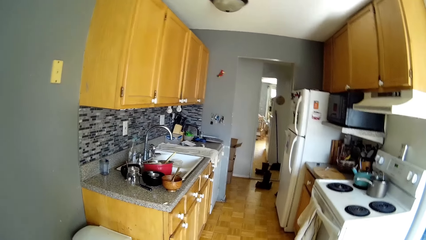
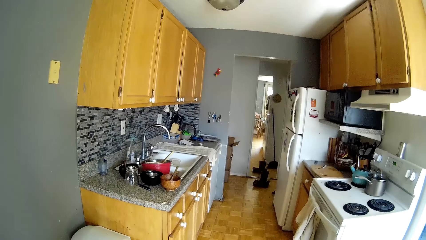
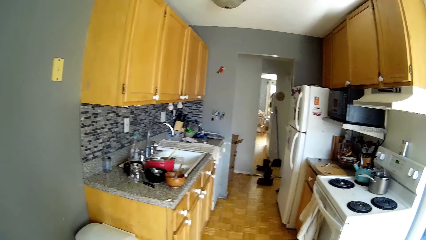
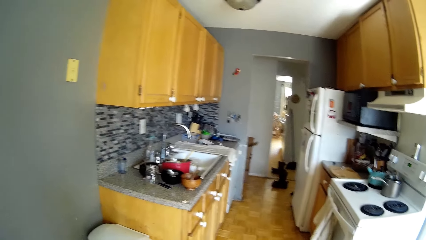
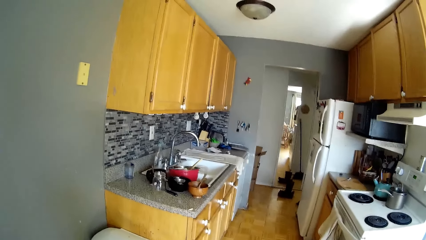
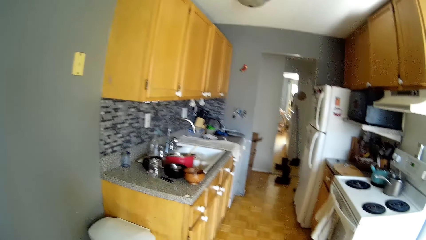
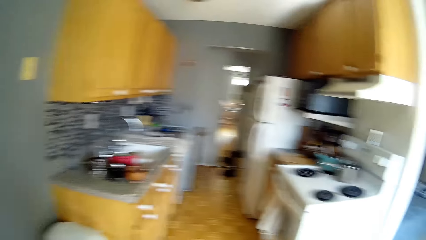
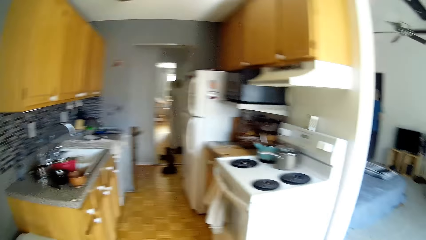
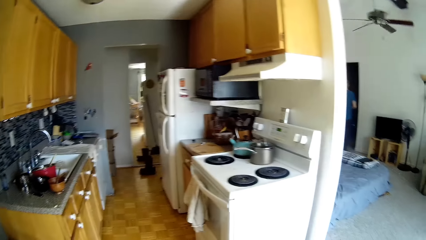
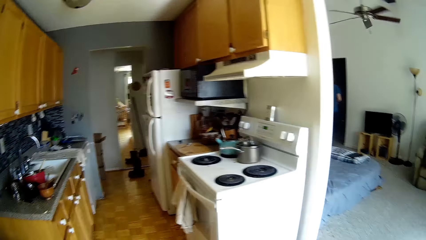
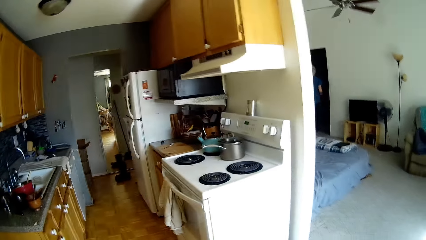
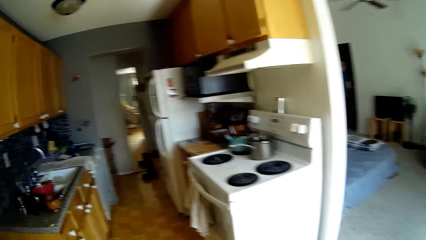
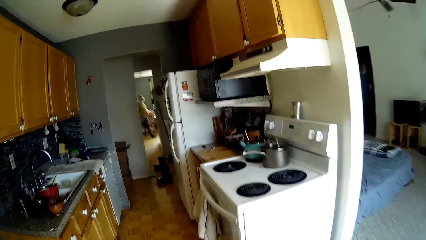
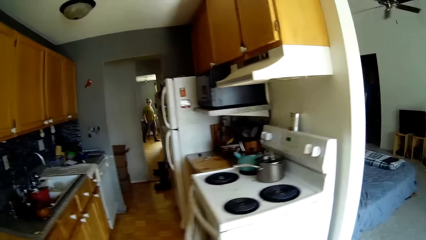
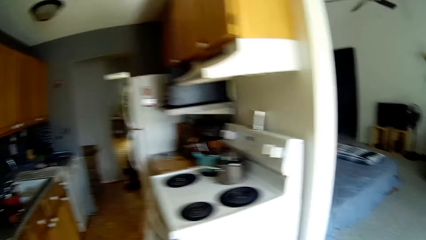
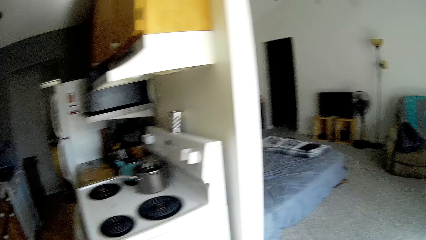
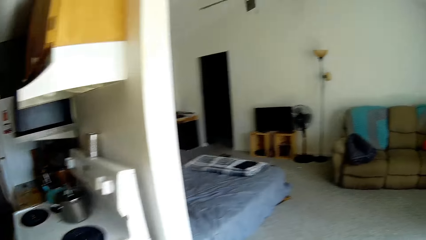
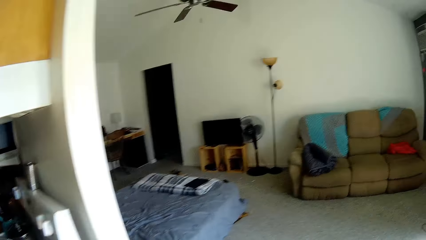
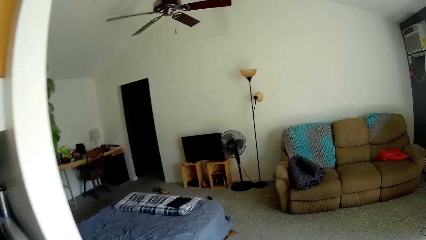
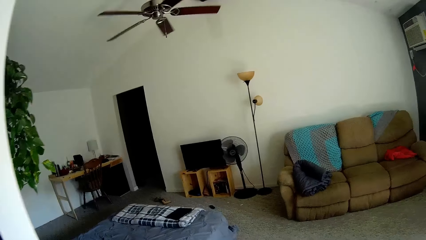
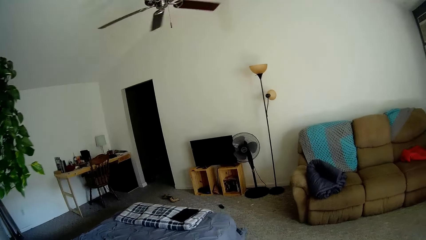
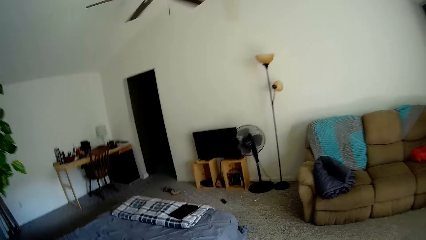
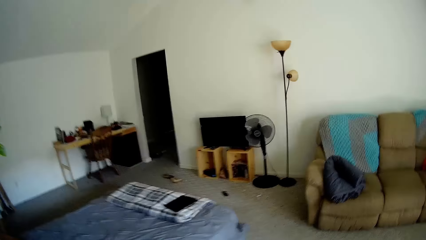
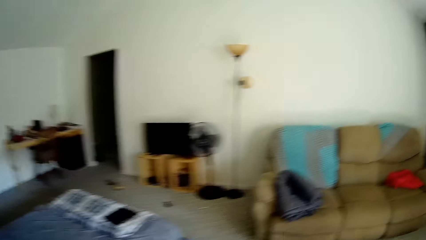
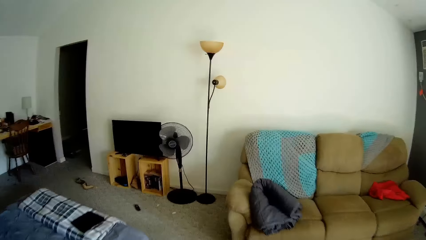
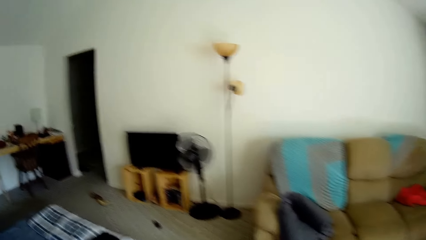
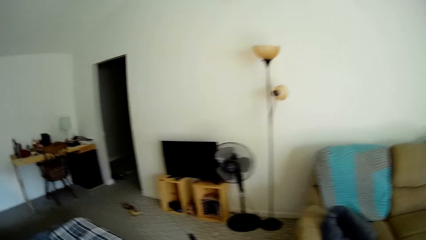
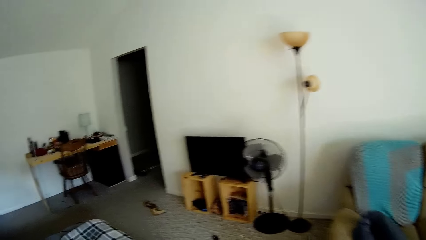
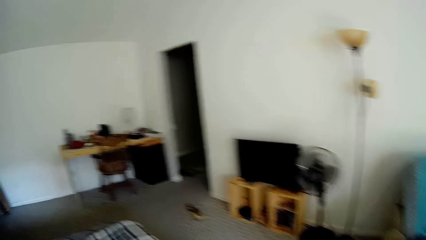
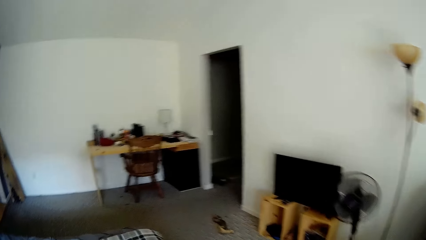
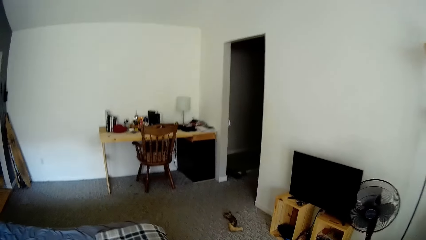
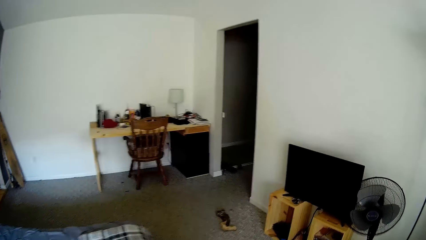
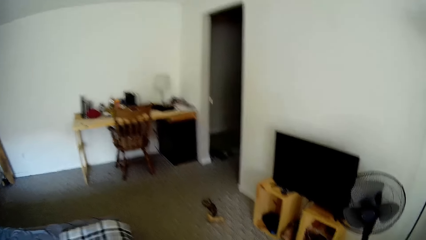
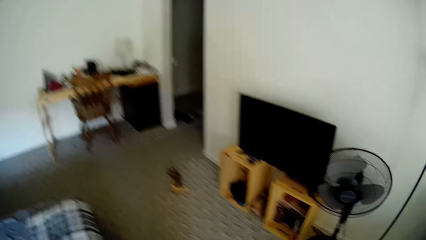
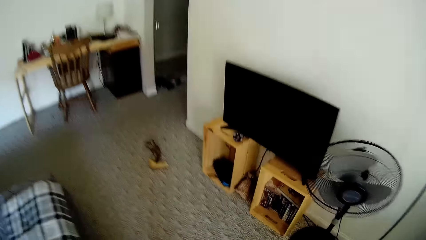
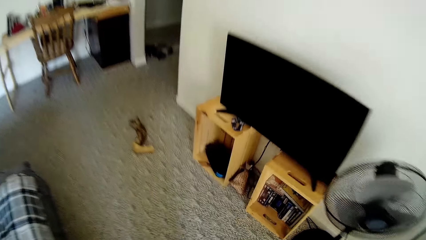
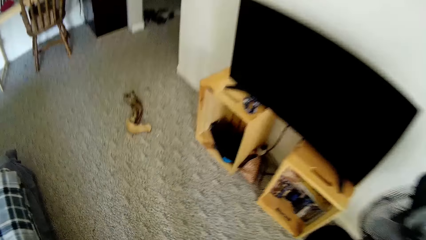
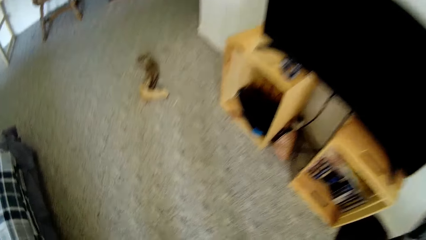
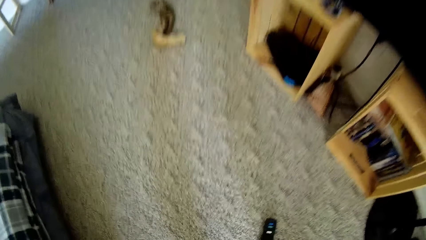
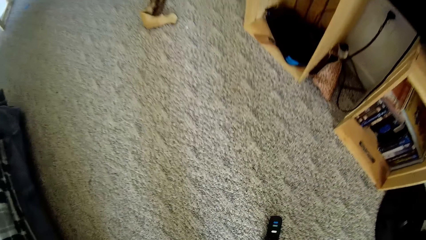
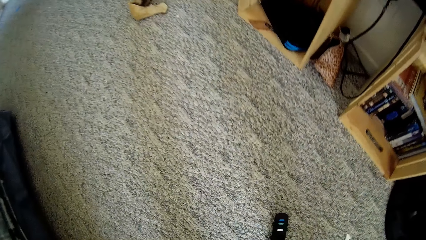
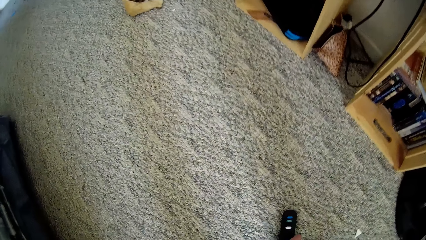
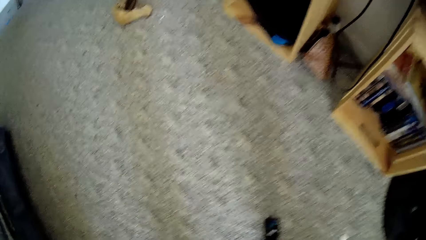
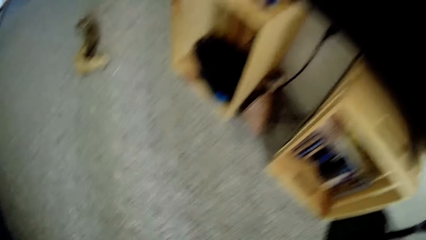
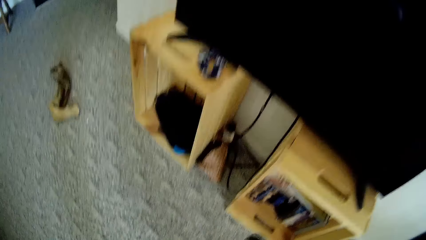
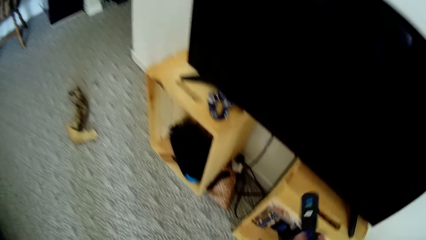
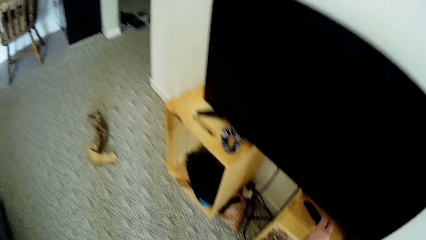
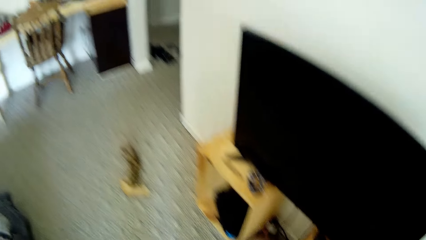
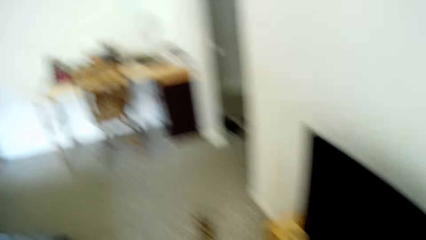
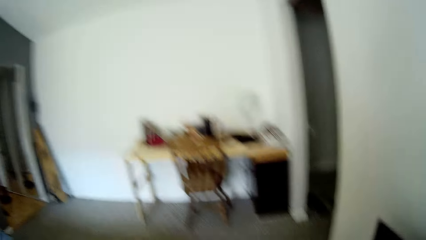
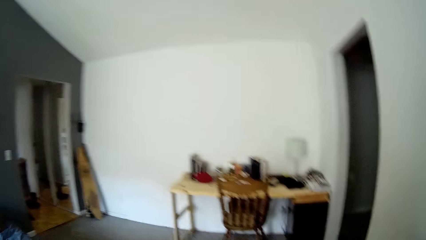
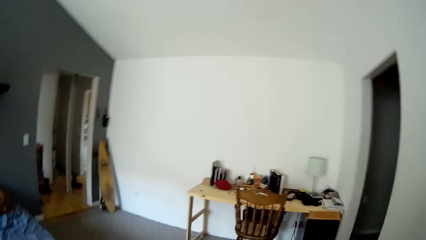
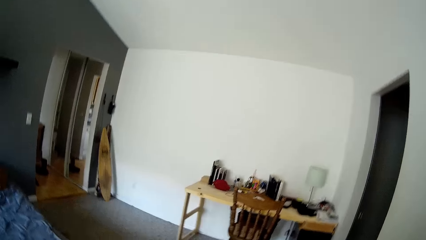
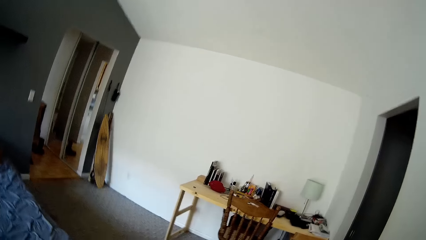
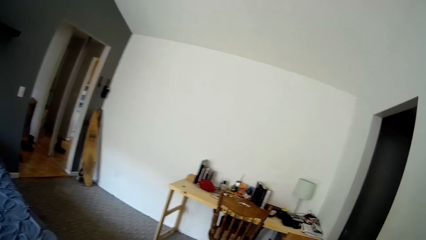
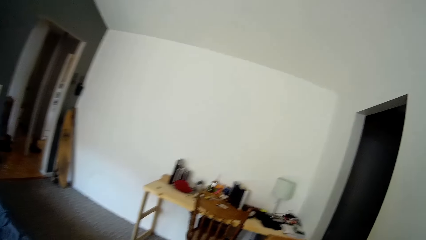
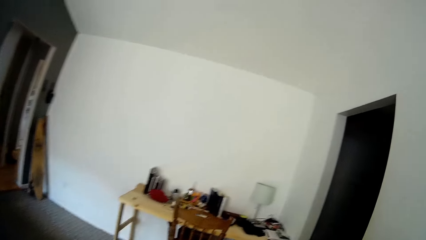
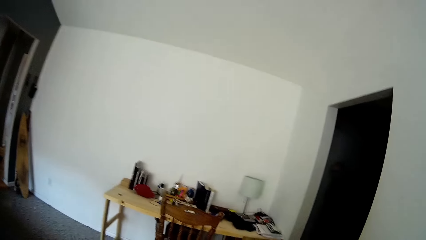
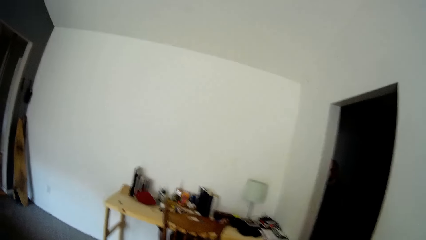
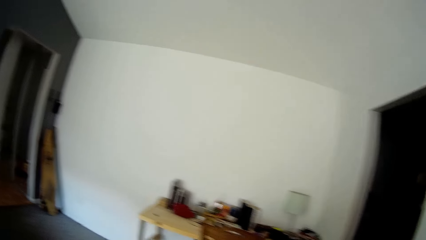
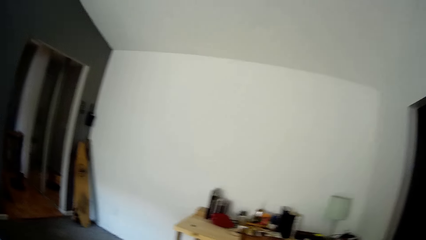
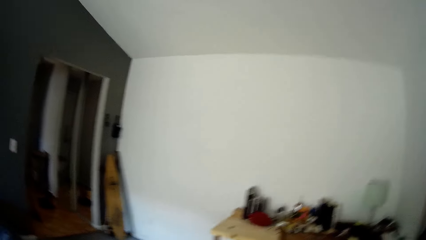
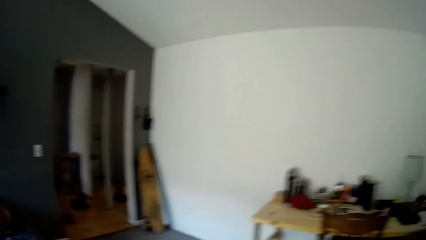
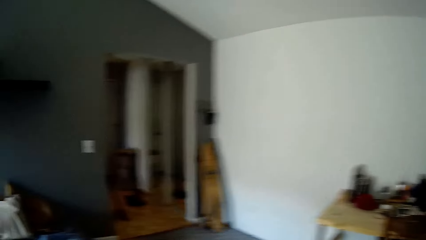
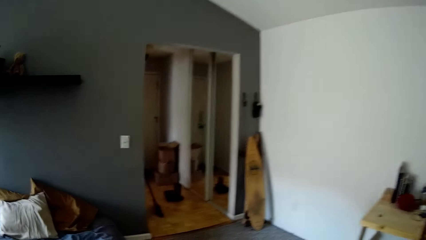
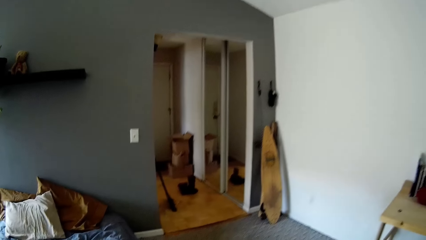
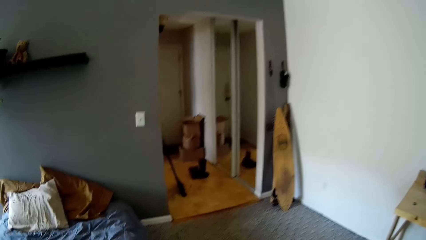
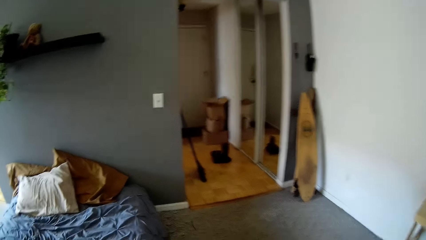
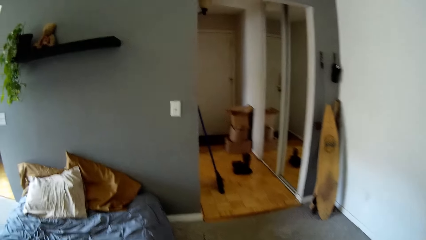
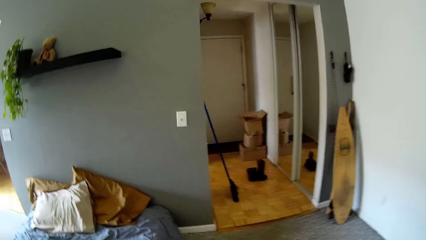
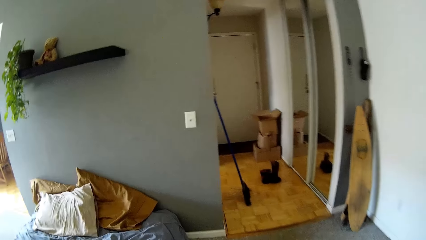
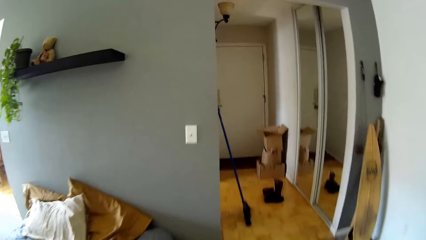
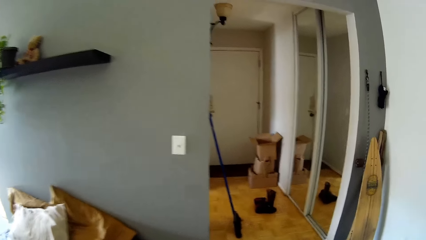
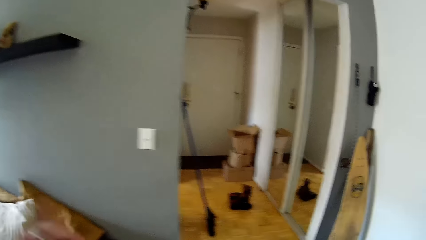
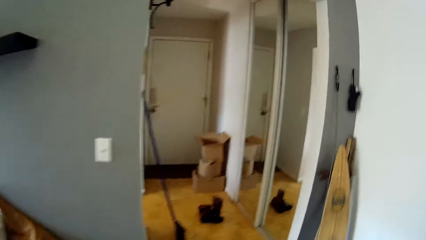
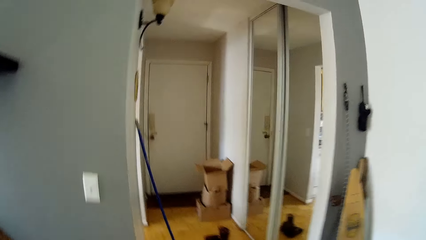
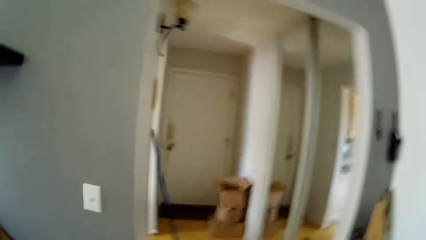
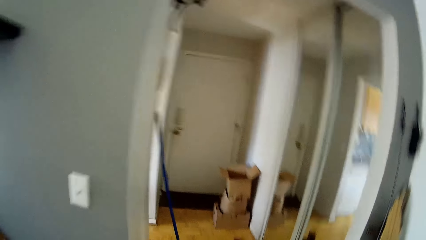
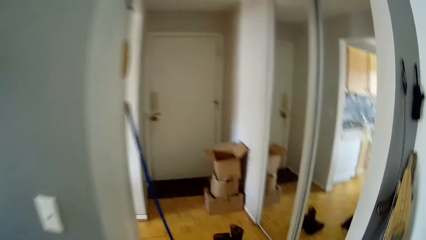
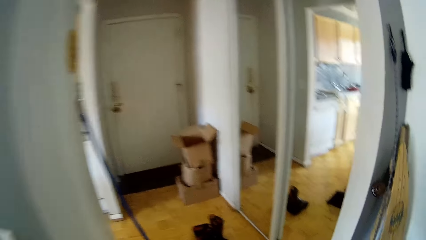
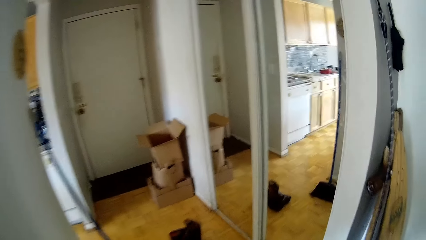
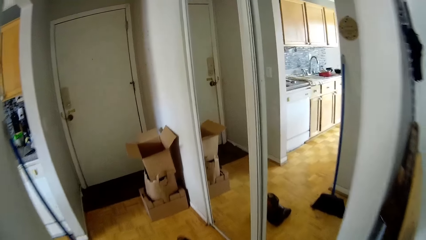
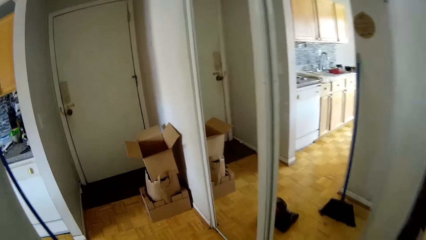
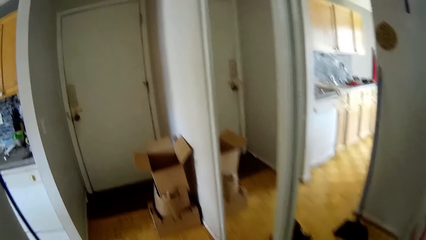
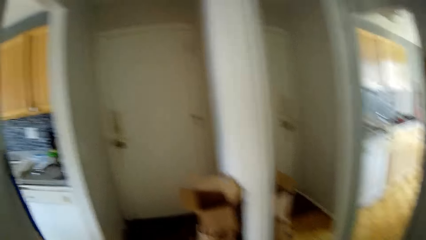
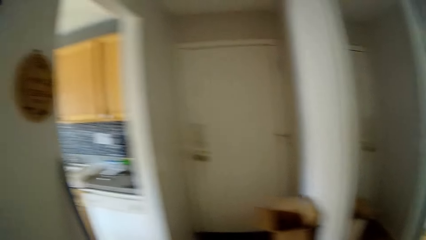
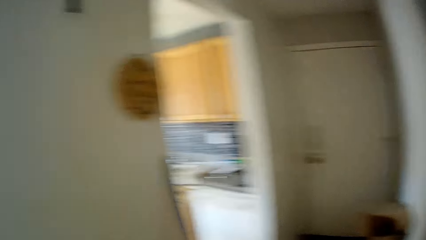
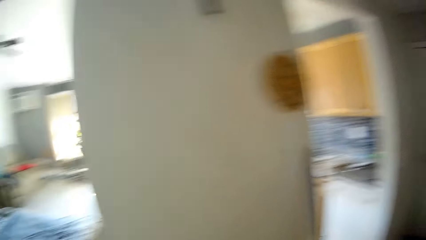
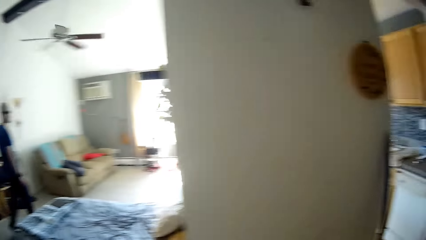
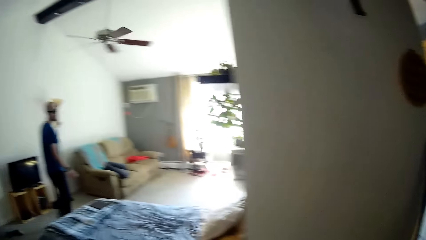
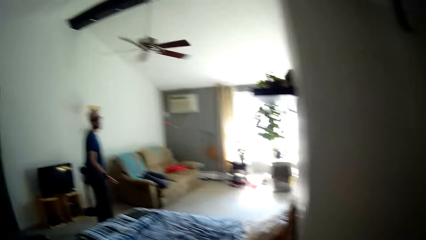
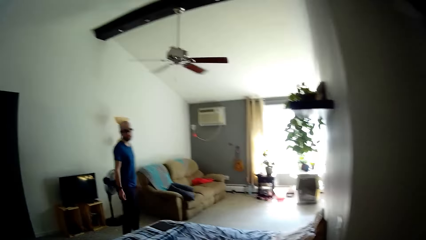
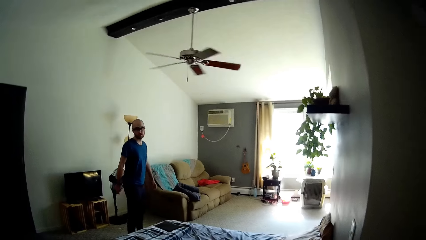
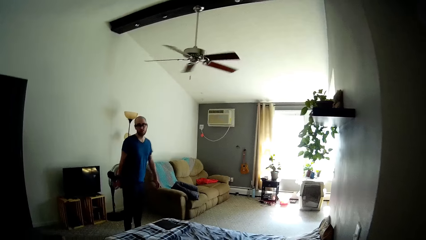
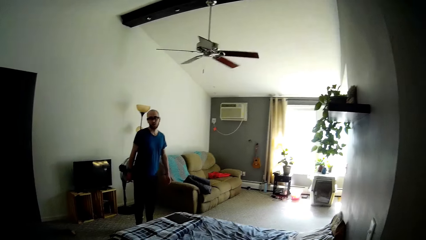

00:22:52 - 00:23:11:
The camera wearer walks. She picks a remote control from the floor with her right hand. She drops the remote control on a TV shelf. She interacts with the man. She walks around the house.
